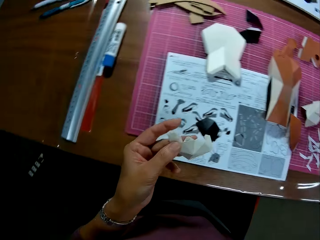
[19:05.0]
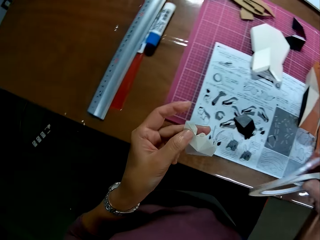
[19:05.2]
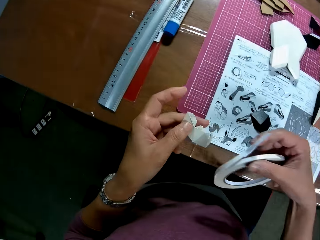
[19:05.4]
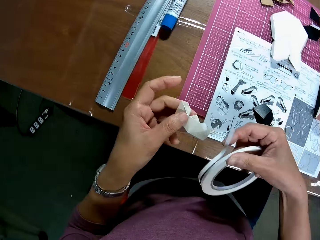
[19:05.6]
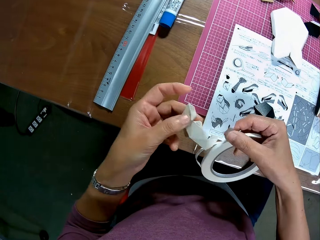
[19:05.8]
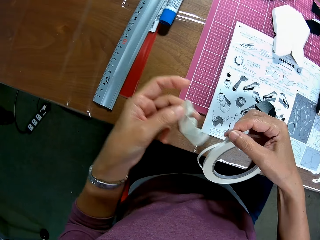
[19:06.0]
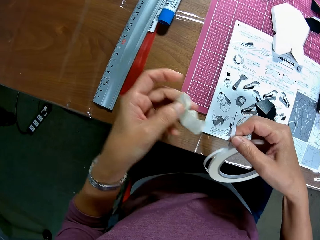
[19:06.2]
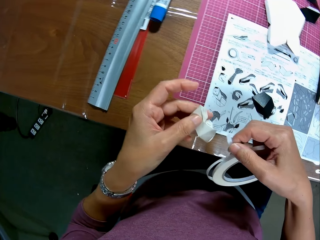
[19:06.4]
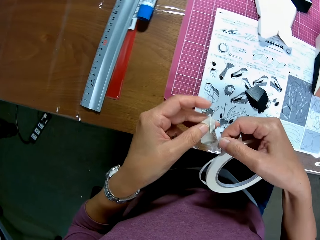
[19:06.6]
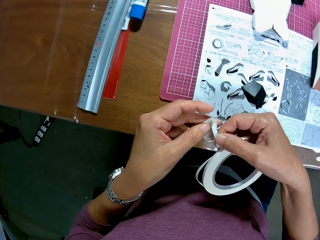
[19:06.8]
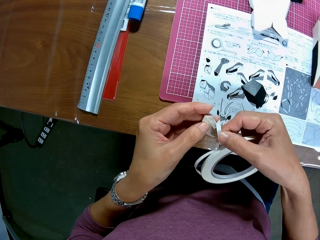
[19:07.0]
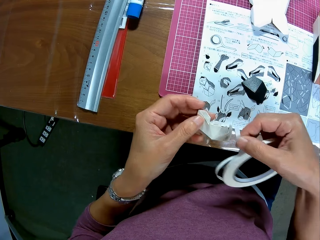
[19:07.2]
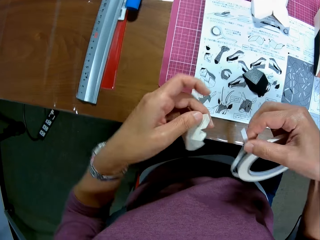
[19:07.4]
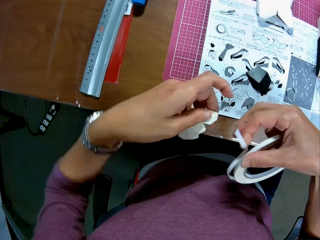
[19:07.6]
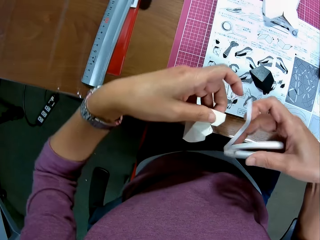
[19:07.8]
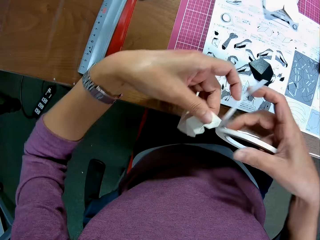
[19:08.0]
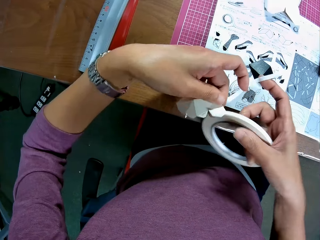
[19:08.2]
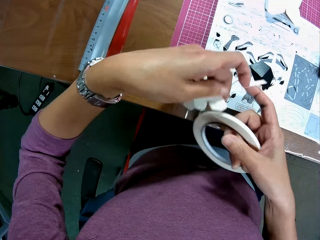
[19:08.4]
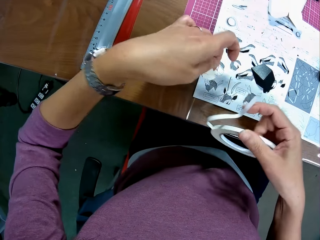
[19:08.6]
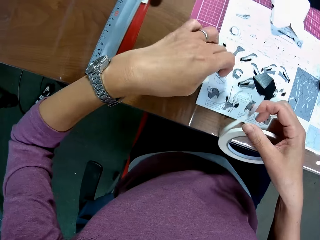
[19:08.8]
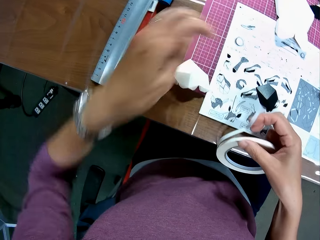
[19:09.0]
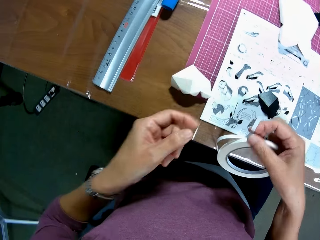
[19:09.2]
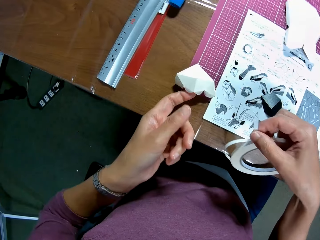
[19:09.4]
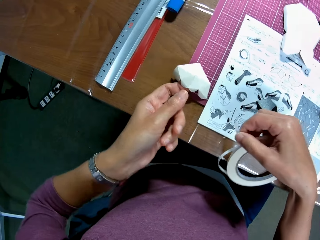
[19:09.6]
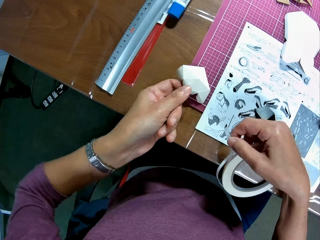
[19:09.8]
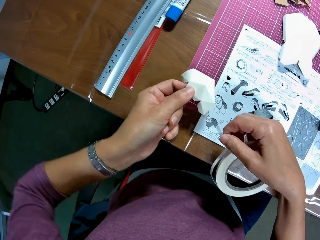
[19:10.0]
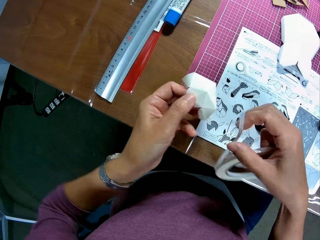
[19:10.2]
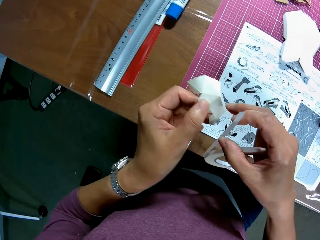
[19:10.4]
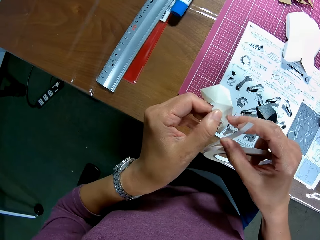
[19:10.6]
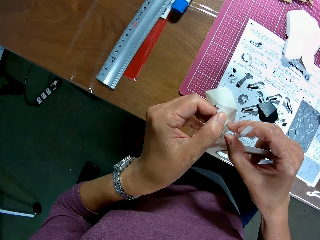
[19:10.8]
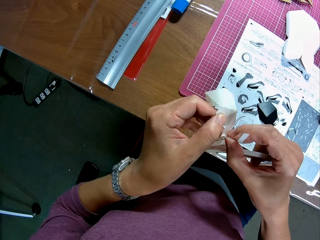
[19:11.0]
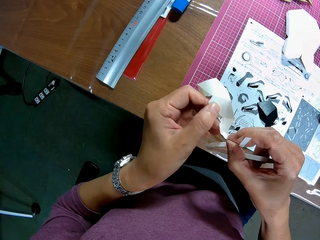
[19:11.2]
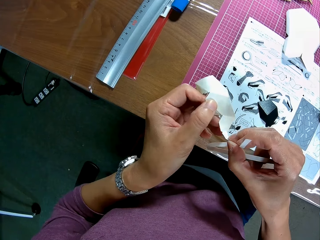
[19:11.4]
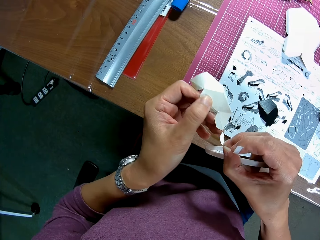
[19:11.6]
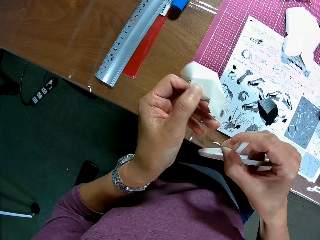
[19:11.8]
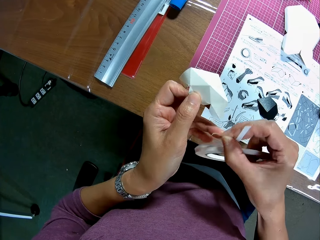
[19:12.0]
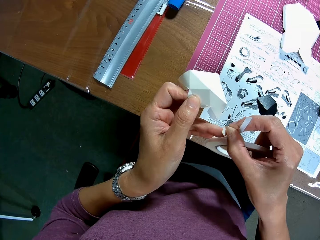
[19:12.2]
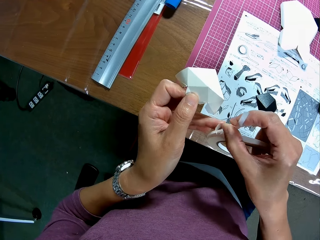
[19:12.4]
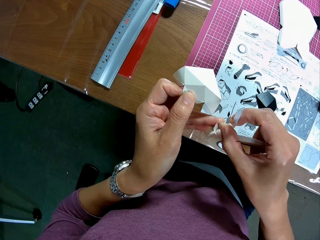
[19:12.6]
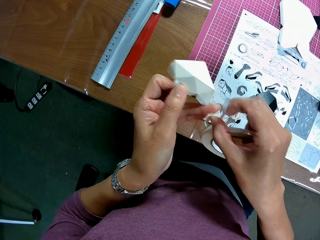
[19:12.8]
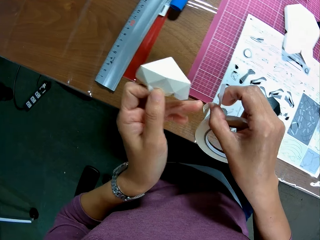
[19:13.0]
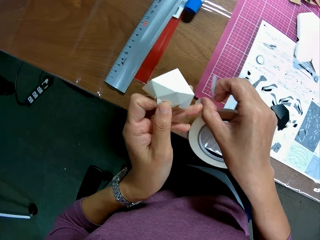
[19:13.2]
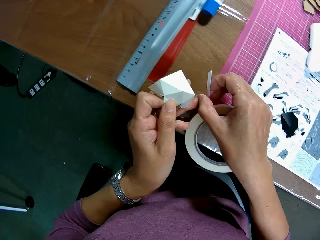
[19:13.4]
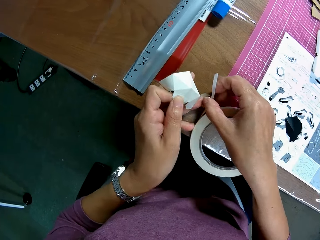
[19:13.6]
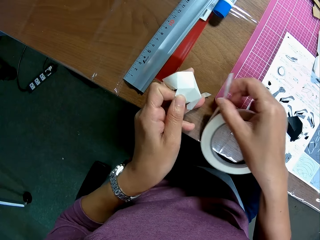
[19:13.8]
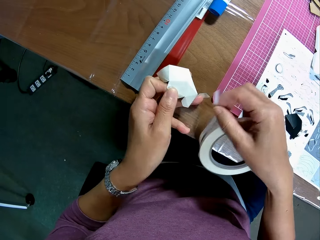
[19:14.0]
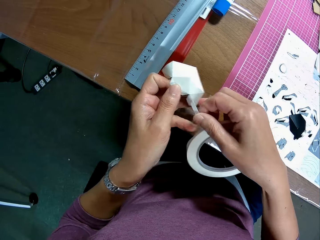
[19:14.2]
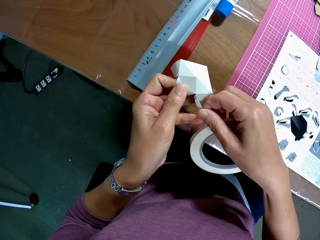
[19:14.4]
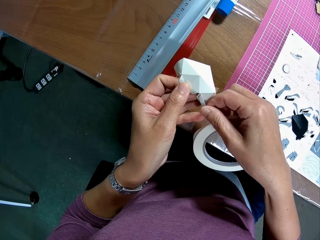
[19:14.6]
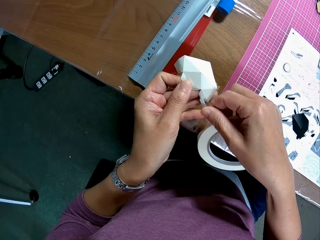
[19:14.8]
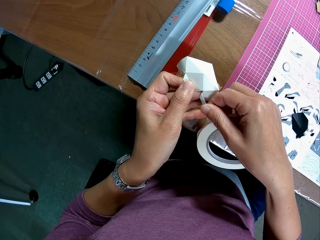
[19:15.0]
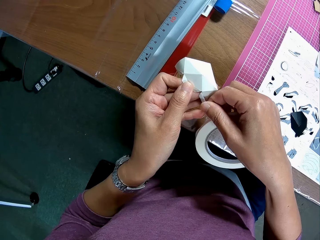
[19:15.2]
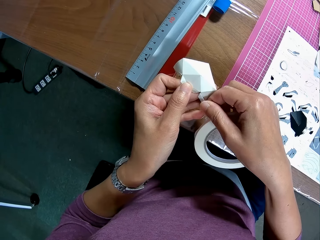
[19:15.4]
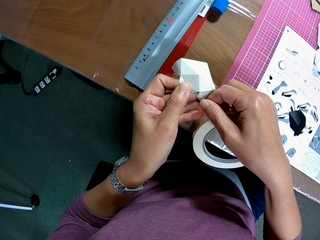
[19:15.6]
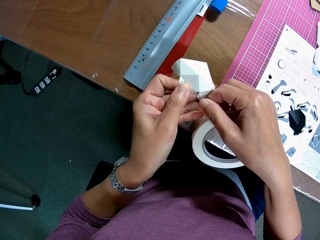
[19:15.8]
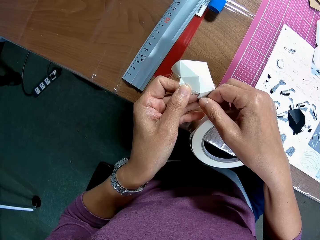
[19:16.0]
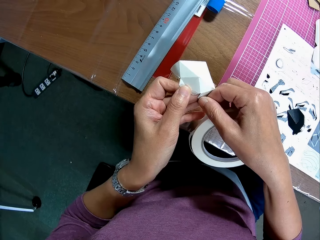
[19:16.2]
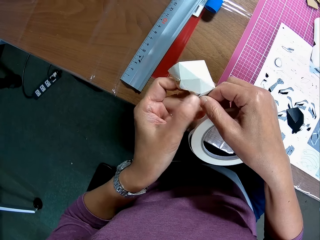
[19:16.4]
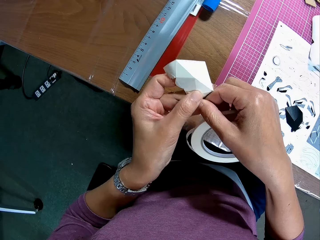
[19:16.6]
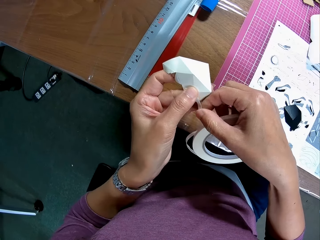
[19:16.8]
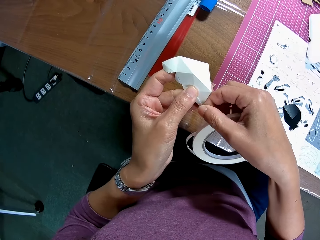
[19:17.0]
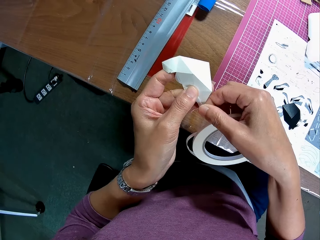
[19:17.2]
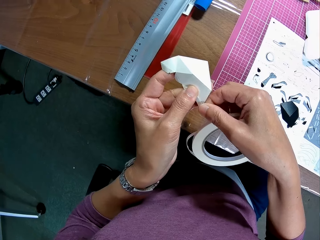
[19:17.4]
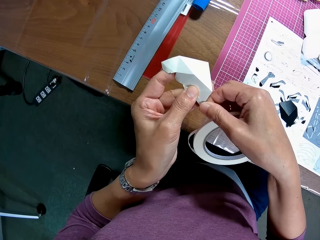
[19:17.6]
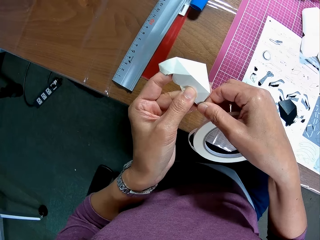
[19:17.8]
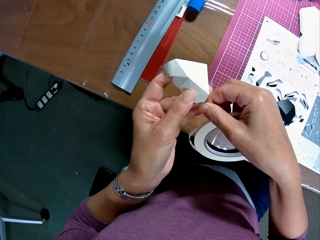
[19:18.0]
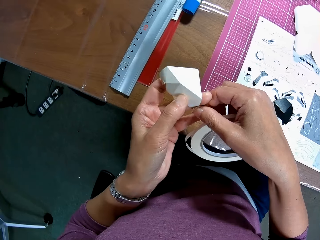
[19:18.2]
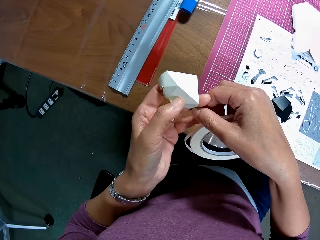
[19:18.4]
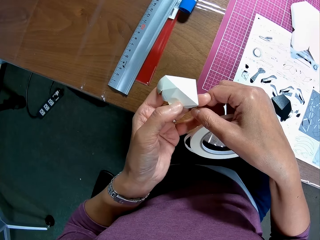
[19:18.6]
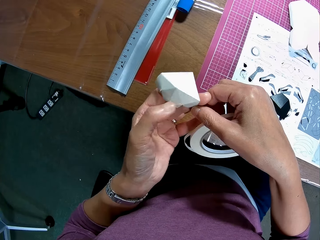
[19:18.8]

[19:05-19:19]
The camera wearer turns around. She fixes a craft paper with the sellotape. She turns the craft paper. She drops the paper craft from her left hand on the cutting mat. She picks the paper craft from the cutting mat with her left hand. She removes the paper tape from the paper craft. She puts the tape on her left finger. She puts the tape on her finger on the table. She puts the paper on the cutting mat. She applies the paper tape on the paper craft. She puts the craft paper from the cutting mat.

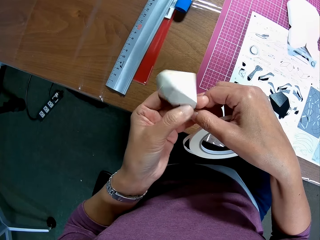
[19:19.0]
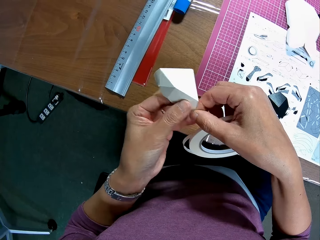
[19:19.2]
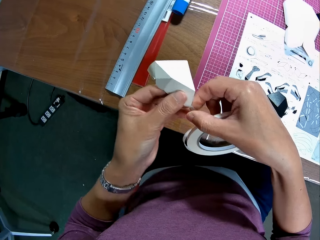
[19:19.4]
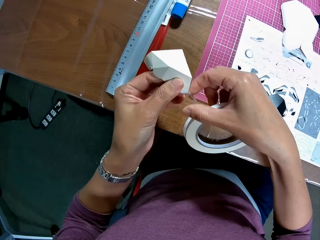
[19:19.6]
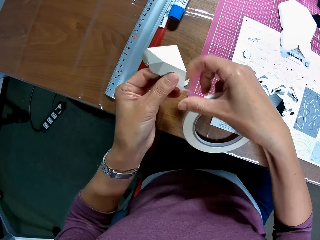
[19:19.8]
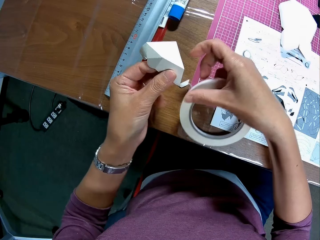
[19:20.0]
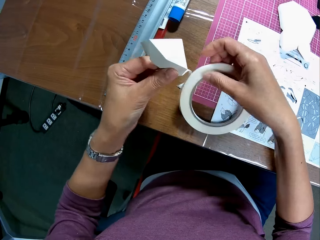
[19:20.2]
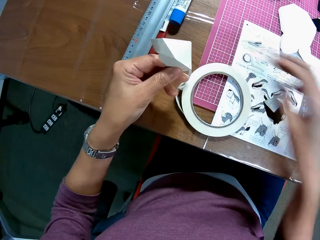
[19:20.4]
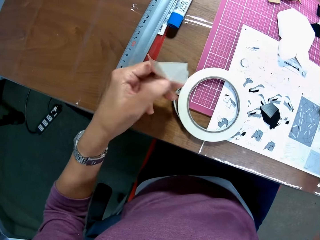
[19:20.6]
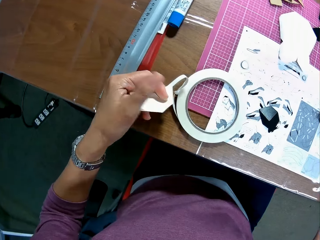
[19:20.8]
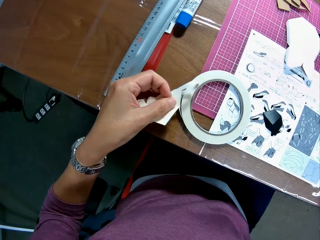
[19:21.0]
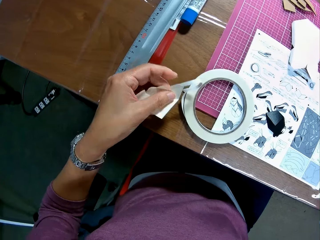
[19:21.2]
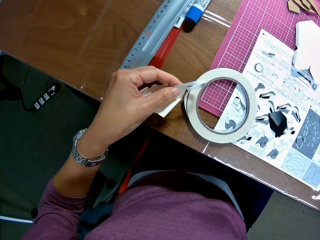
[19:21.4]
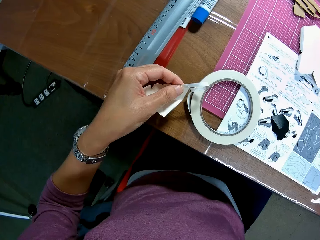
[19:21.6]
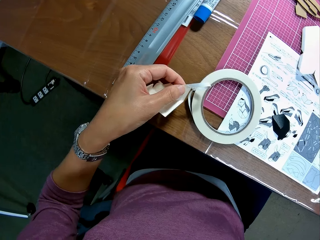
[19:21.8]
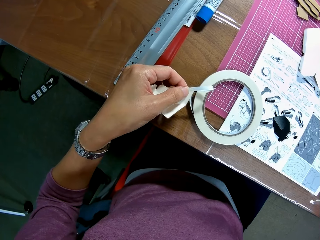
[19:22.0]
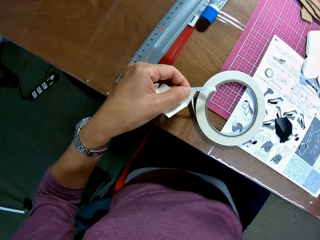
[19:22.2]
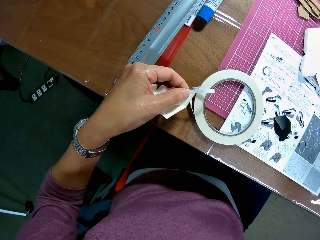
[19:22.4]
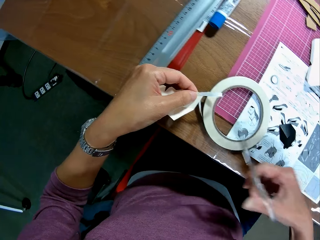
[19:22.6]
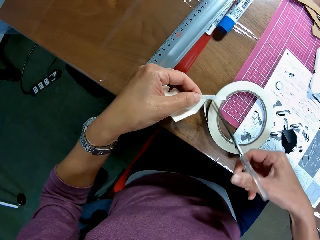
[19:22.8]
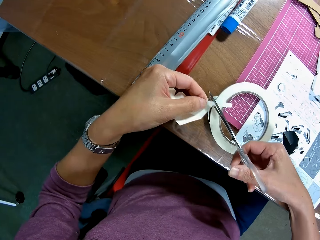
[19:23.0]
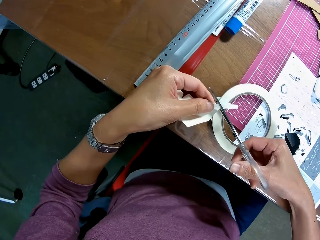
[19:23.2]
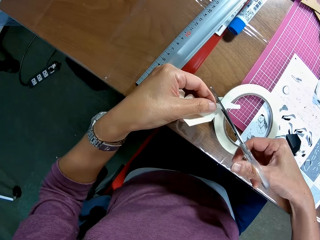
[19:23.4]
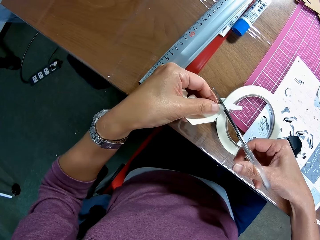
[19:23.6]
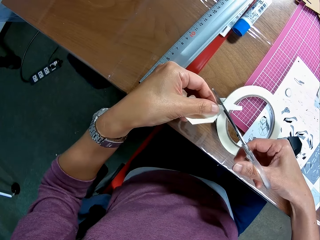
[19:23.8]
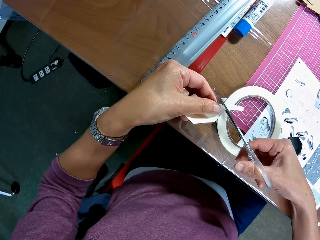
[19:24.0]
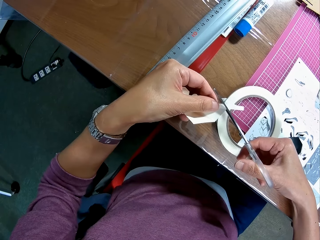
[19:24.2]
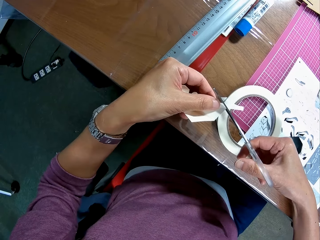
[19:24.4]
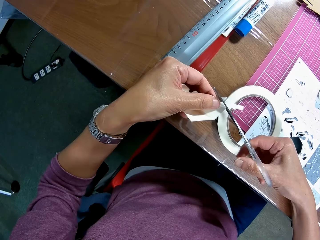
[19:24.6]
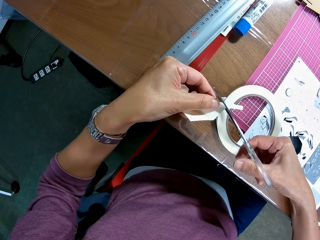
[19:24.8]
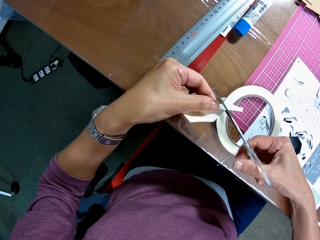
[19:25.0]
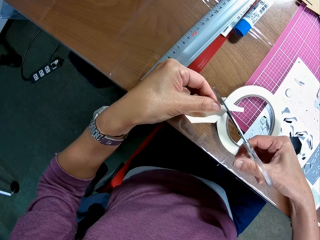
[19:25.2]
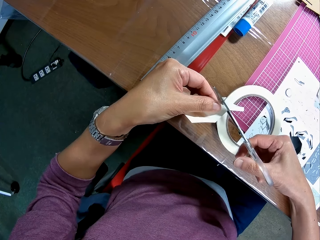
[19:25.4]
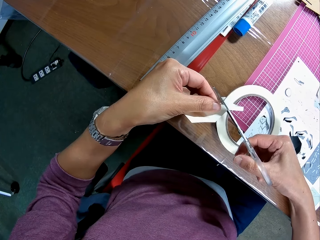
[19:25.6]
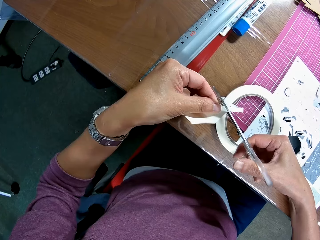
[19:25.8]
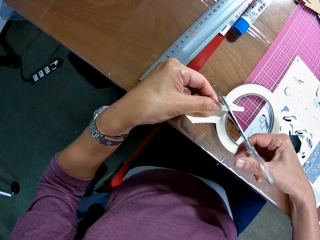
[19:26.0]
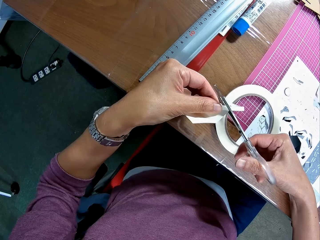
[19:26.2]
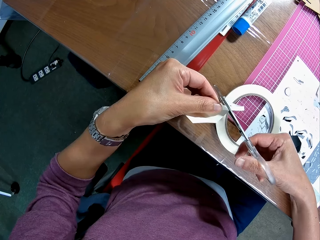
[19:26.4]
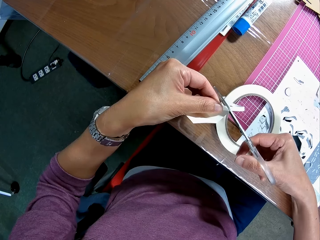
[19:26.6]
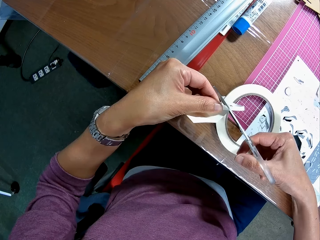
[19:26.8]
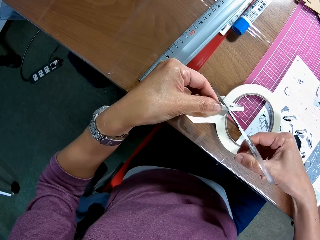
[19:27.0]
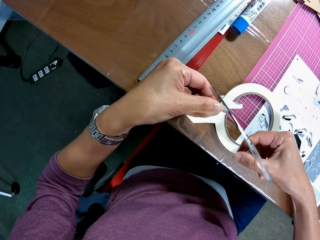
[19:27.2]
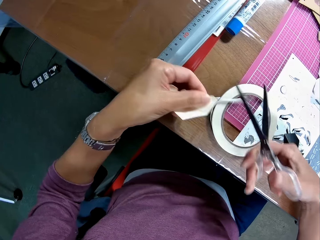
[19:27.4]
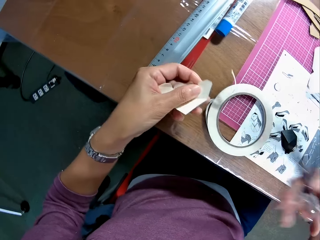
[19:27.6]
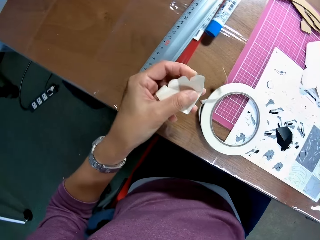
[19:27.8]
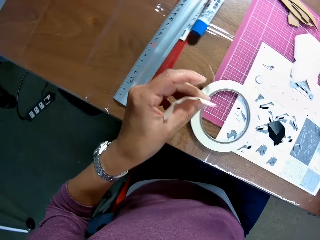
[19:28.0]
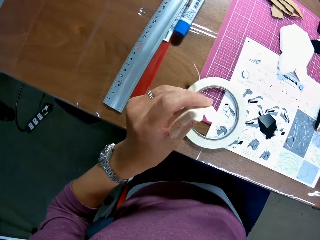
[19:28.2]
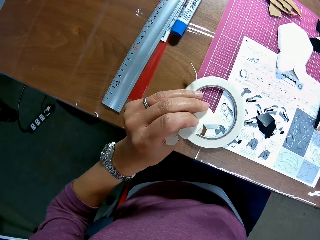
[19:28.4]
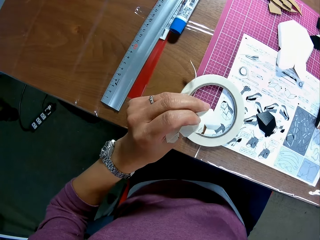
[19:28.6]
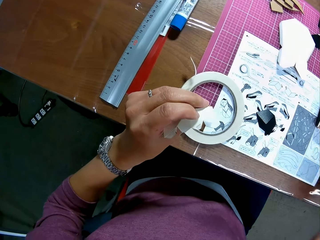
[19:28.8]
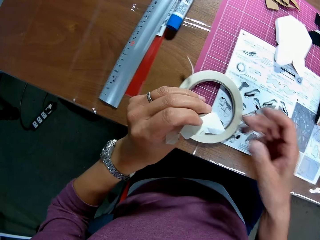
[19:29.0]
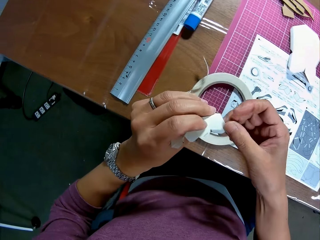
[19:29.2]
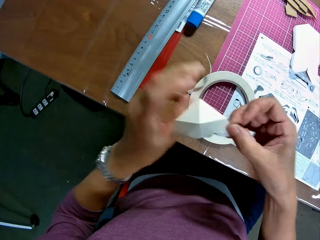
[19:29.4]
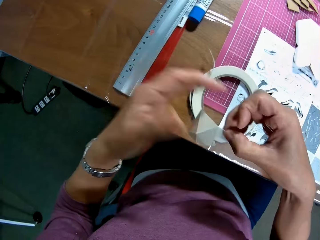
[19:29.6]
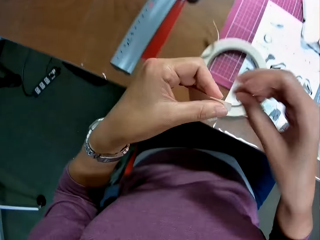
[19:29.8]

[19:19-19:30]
The camera wearer puts the sellotape on the table. She turns around. She holds a scissors with her right hand. She cuts the paper tape with the scissors in her right hand. She drops the scissors on the table. She turns the craft paper. She adjusts the paper craft with her hands.
